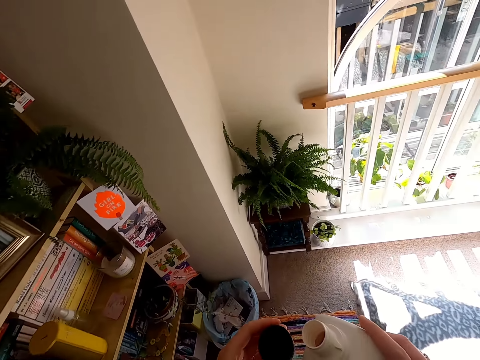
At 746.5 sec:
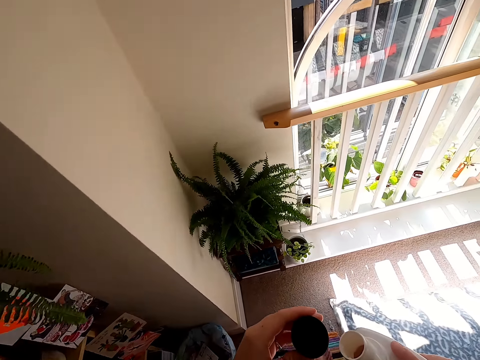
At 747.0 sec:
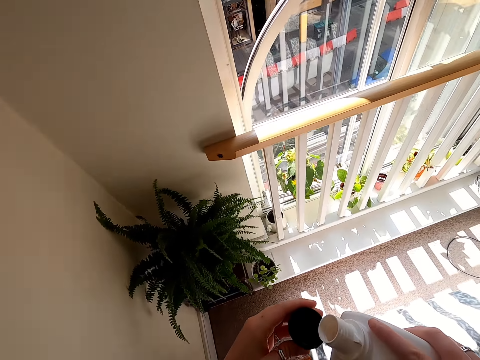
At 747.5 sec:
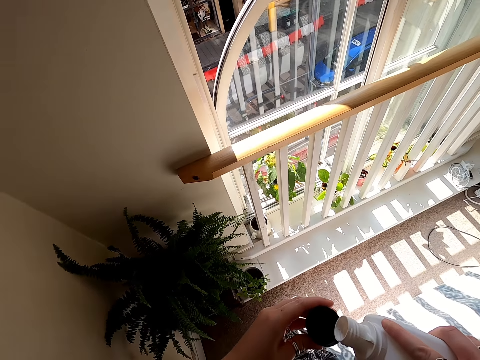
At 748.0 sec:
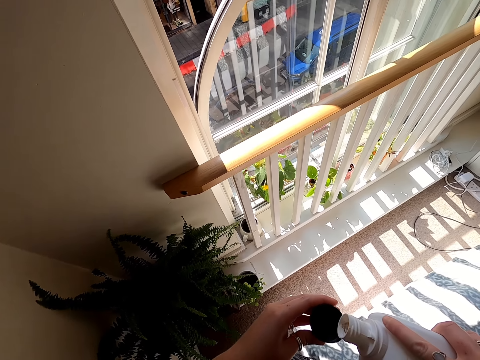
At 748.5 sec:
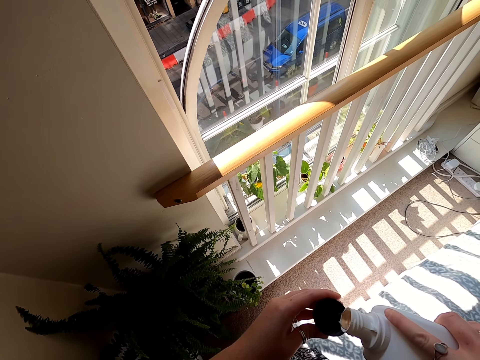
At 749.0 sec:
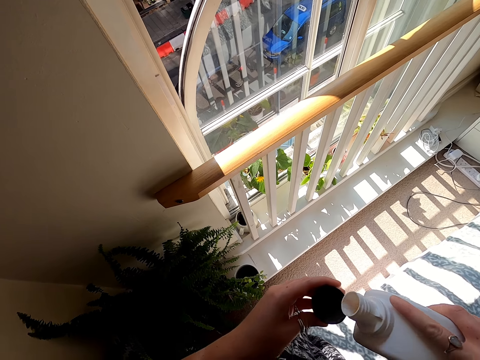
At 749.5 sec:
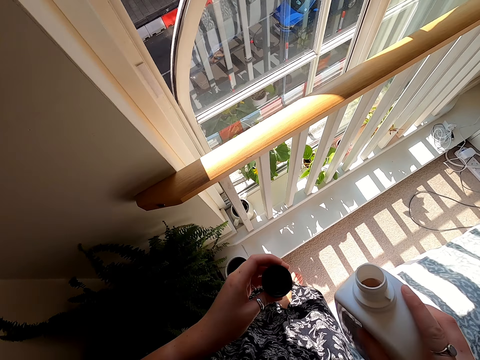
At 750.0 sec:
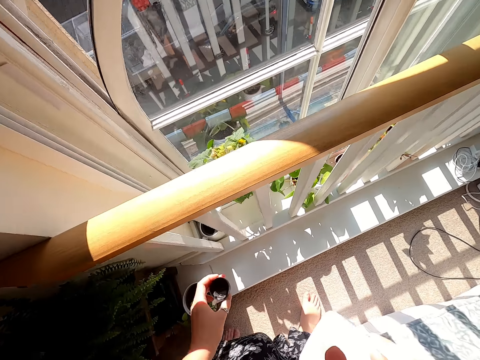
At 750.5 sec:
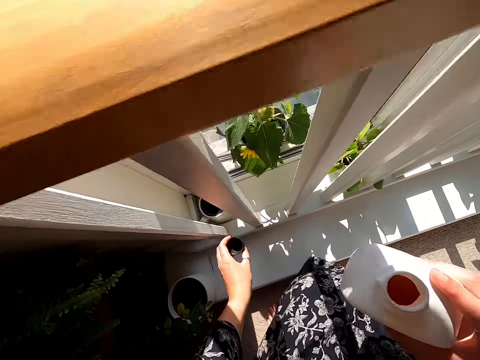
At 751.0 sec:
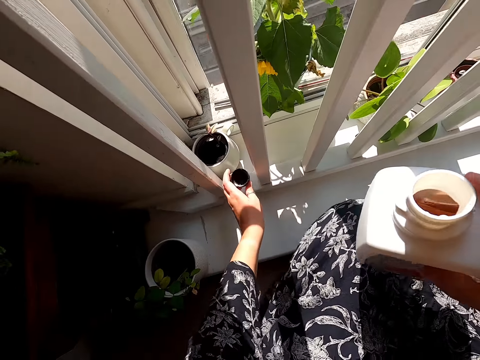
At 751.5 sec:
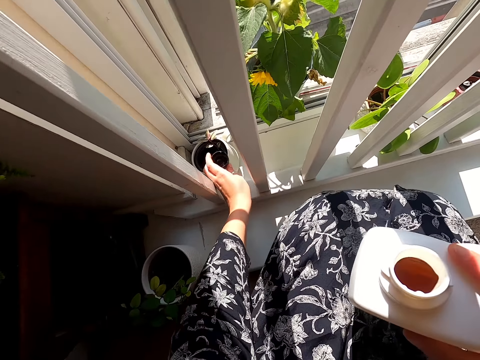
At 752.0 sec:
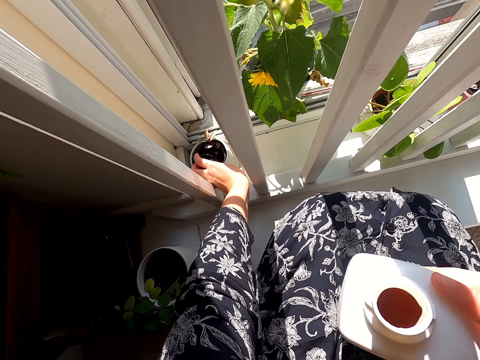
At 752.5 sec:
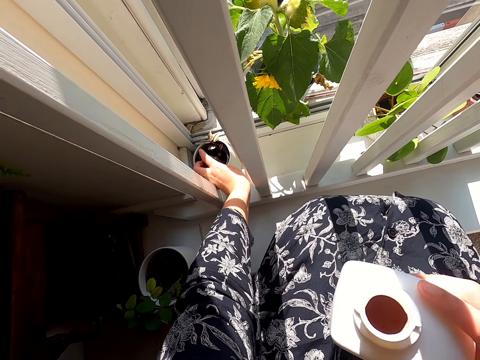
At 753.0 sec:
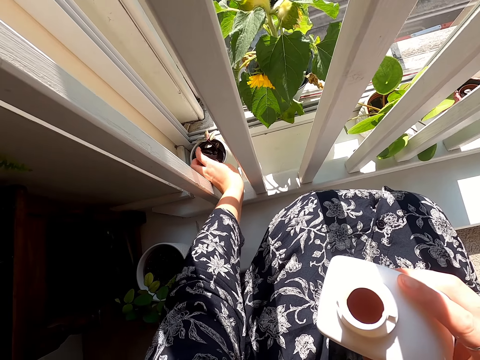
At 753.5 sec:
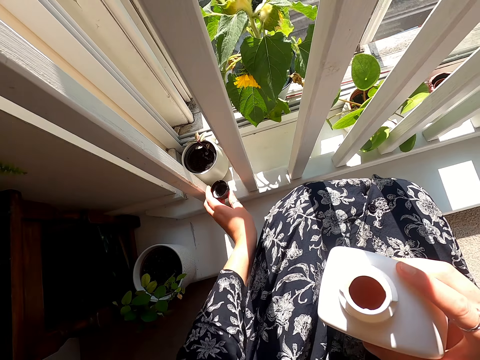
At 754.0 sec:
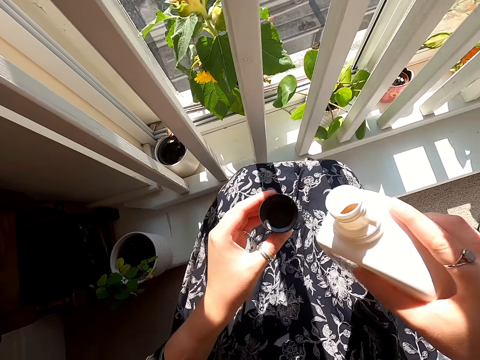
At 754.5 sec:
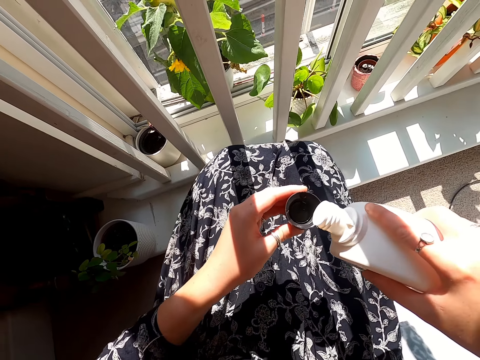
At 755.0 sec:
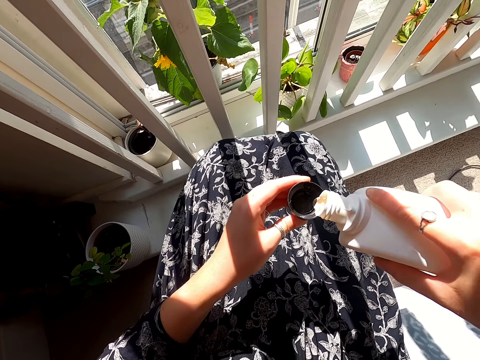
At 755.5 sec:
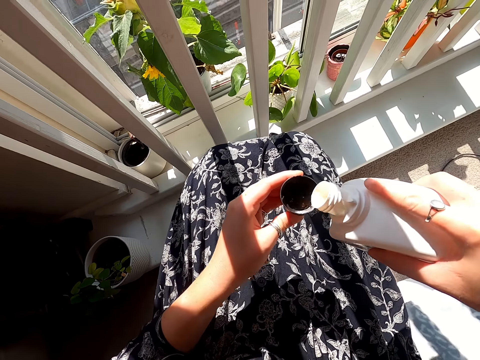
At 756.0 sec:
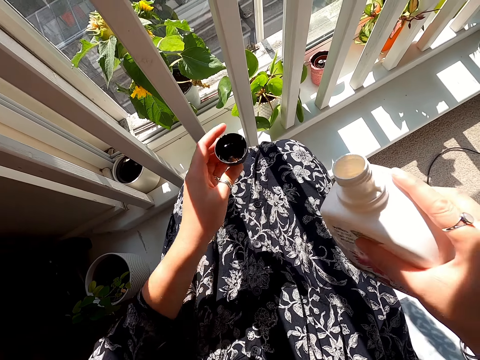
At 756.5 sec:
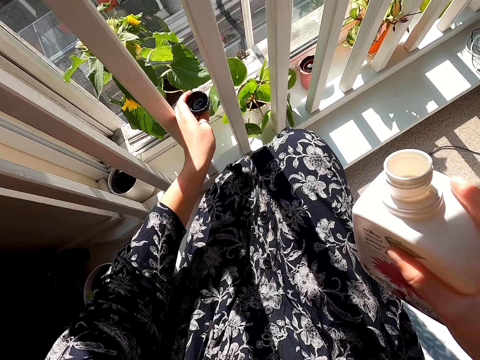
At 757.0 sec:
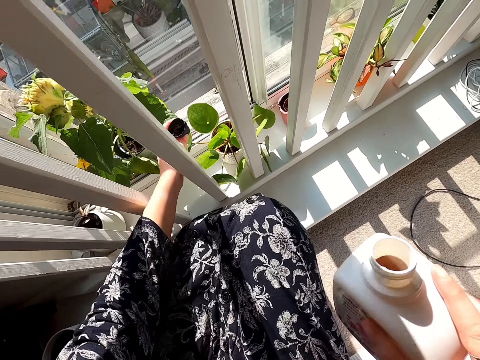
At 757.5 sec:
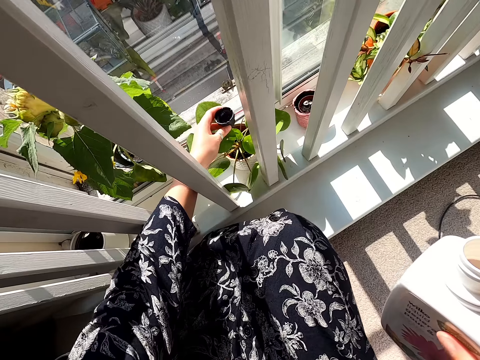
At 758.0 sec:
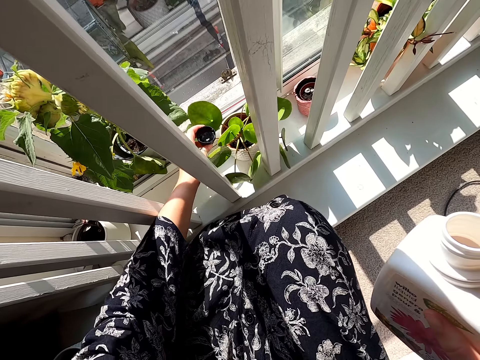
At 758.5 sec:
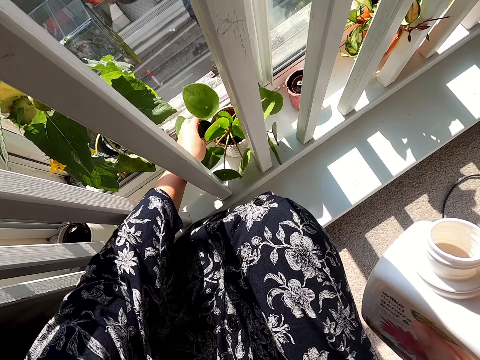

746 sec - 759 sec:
The camera wearer pours something on the lid. They make a step. They bend down. They pass the lid between the rails. They apply the Wilko liquid on the house flower or plant. They lift the lid. They pour something on the lid. They lift the lid. They pour something on the plant.

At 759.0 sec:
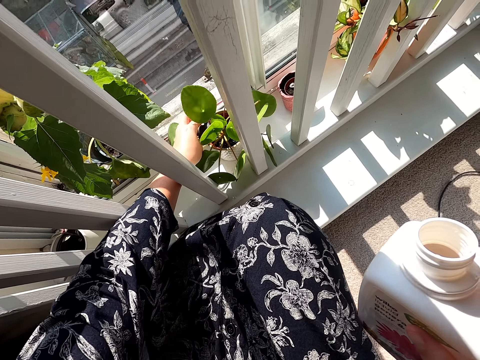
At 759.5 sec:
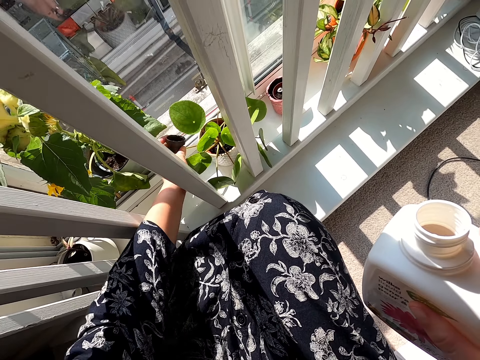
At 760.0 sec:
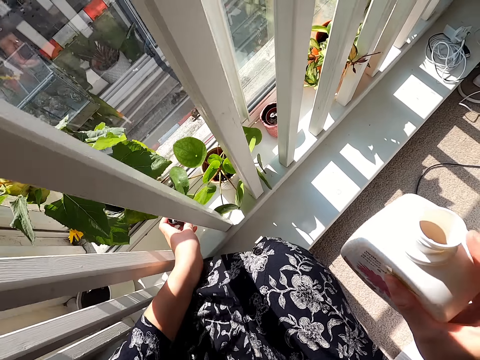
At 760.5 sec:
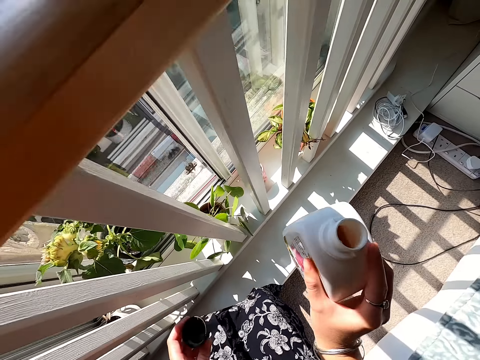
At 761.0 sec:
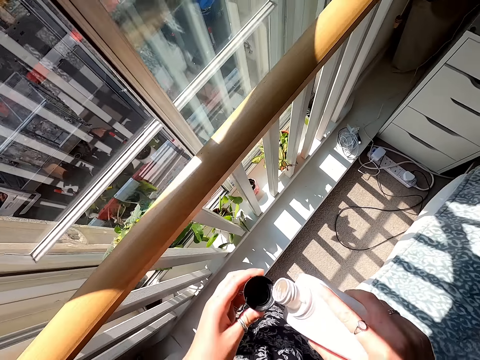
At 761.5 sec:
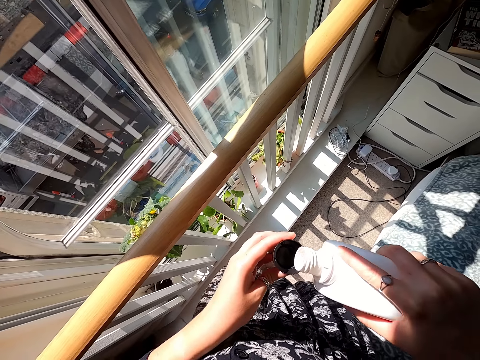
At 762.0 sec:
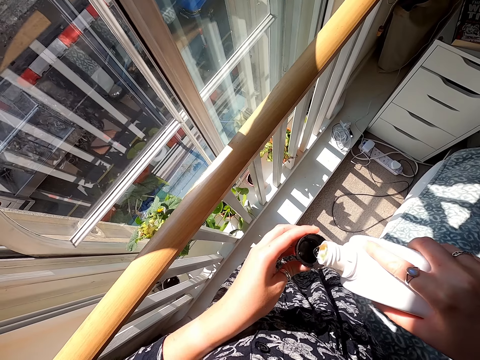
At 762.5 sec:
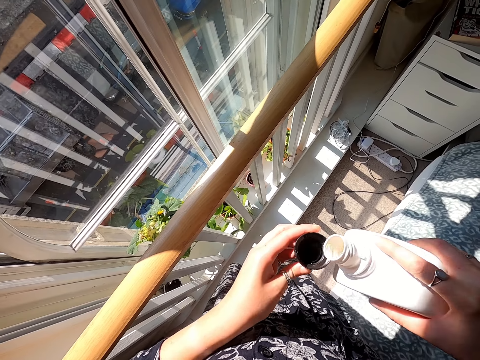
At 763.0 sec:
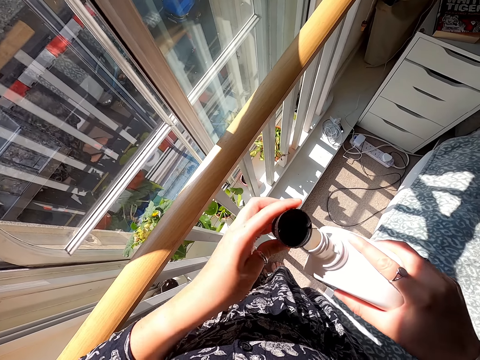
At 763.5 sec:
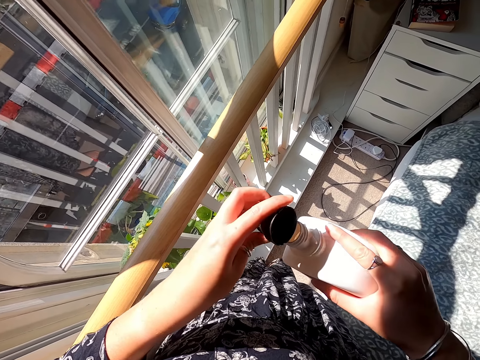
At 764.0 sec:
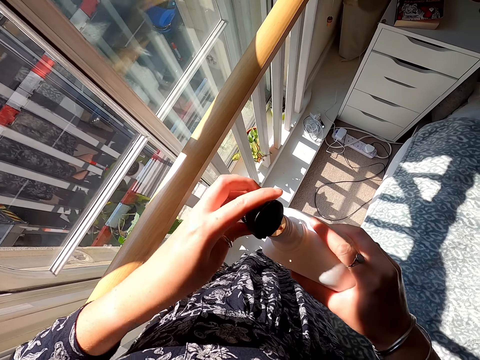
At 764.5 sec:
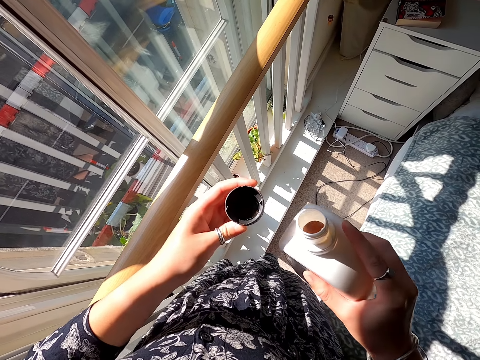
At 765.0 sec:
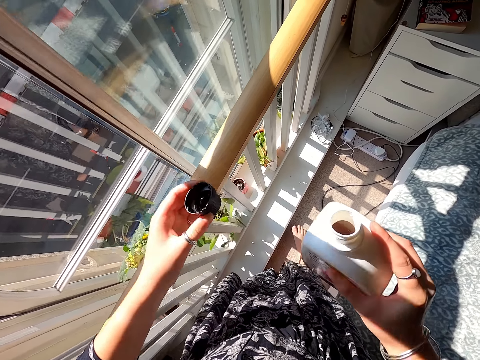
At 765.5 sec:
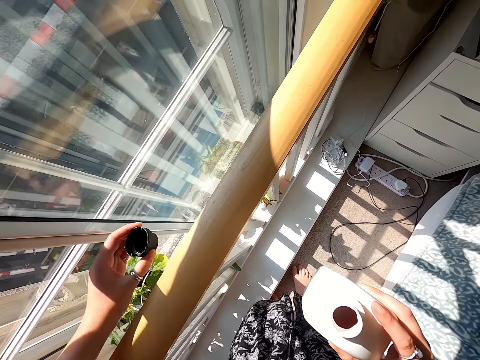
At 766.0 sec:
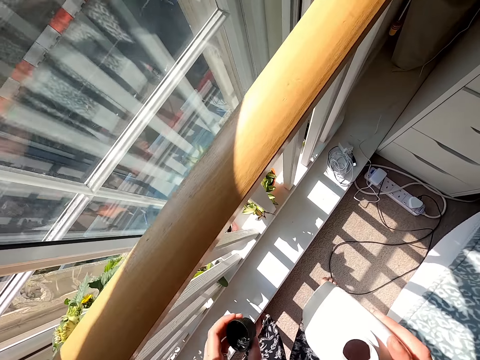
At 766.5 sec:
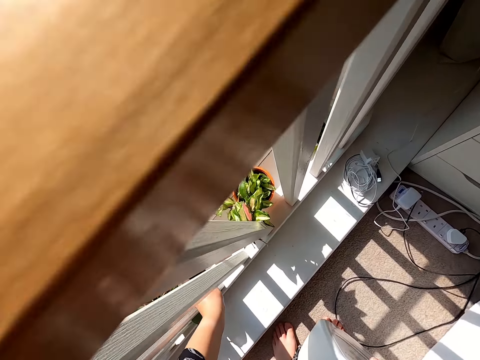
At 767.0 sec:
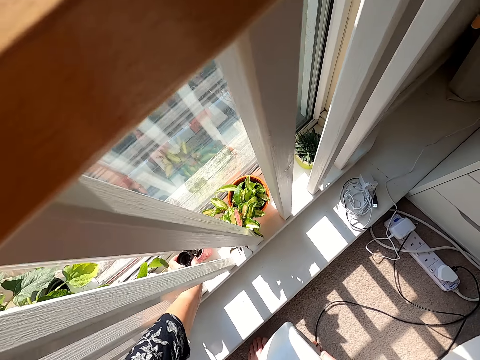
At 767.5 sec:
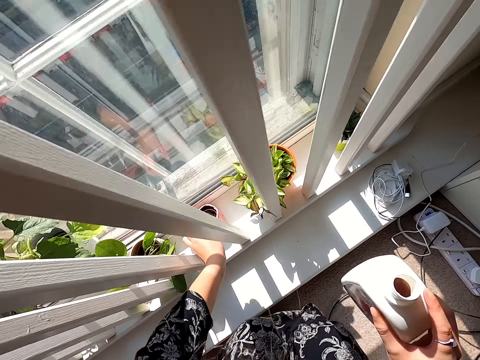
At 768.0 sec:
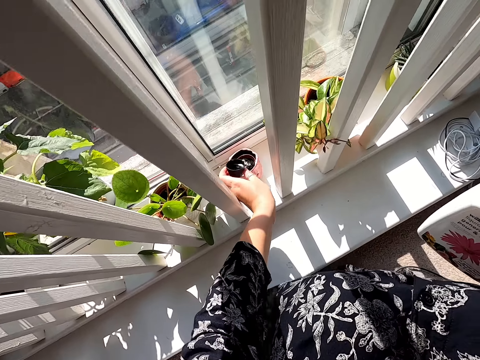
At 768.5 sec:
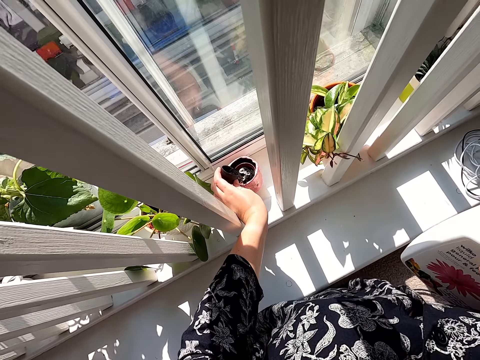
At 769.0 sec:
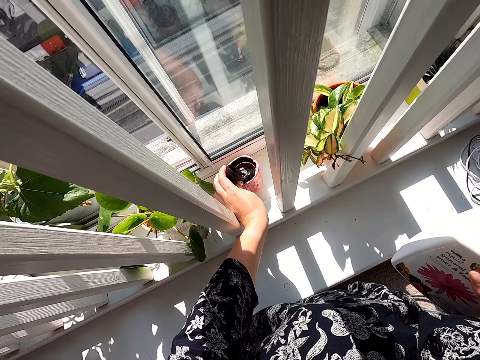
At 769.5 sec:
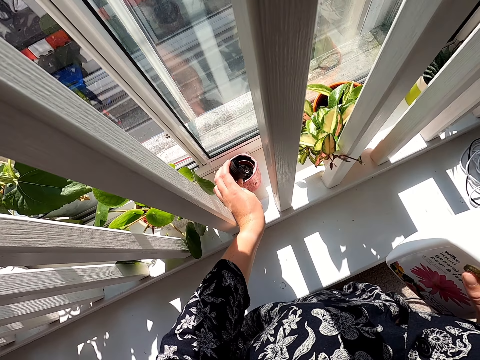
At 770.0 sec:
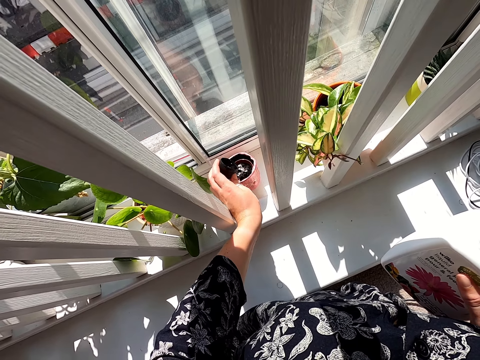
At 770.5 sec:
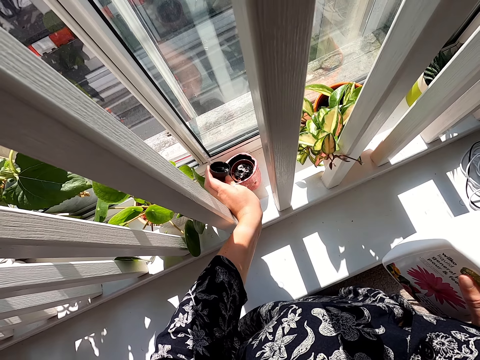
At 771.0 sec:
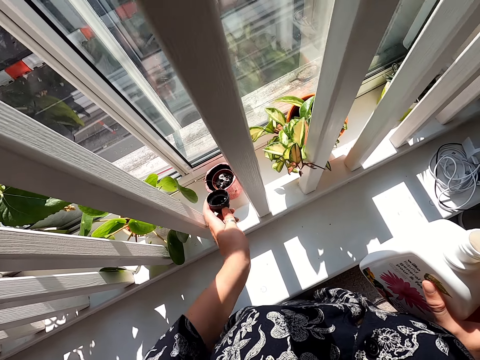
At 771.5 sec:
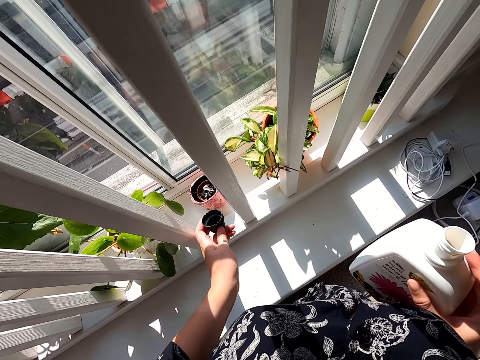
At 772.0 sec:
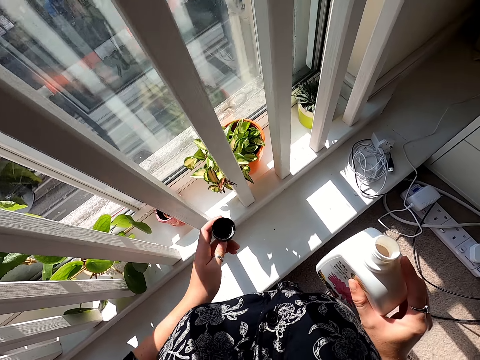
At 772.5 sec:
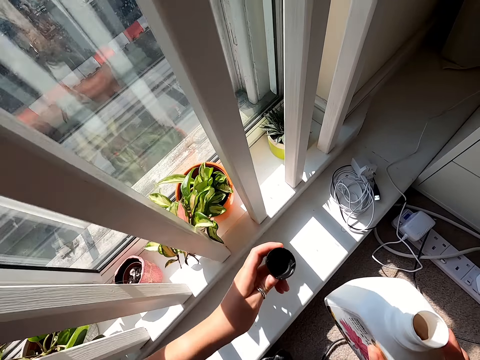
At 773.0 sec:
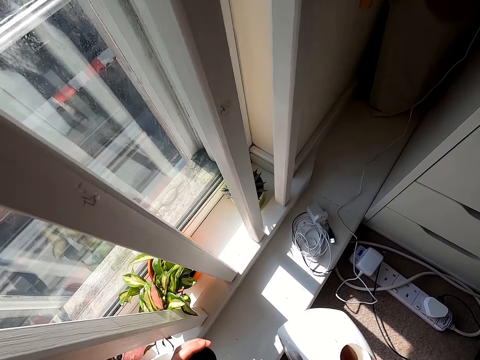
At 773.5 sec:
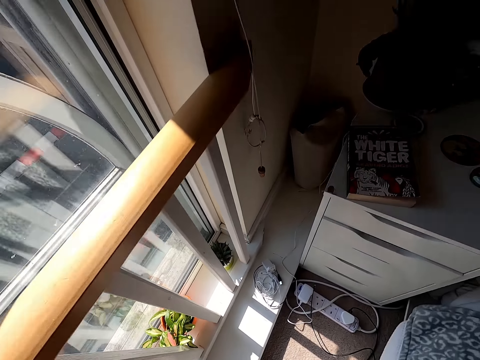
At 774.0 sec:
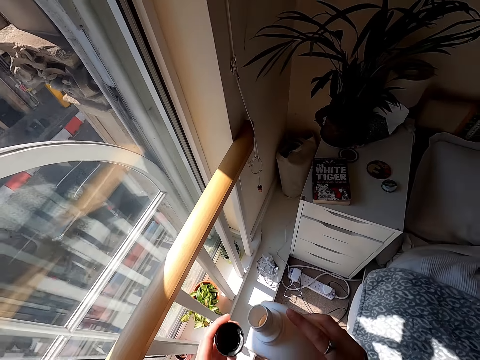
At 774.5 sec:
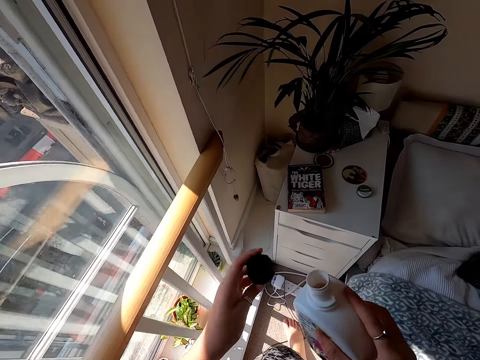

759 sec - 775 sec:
The camera wearer pulls back the lid. They lift the bottle. They pour something on the lid. They pour something on the bottle. They move the left hand. They pour something on the plant. They lift the lid. They stand up. They lift the bottle.
